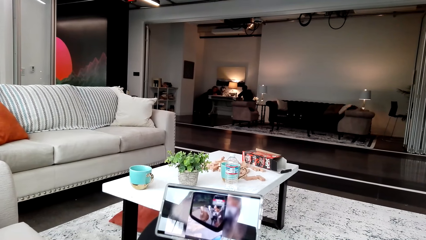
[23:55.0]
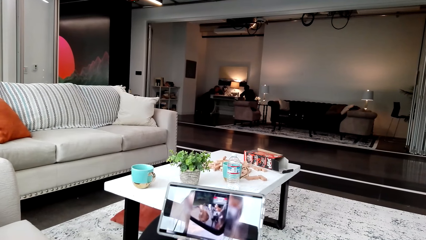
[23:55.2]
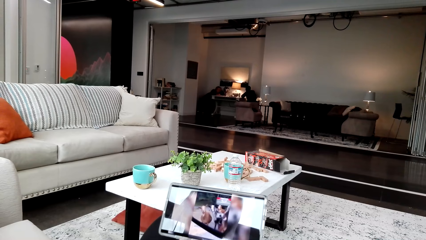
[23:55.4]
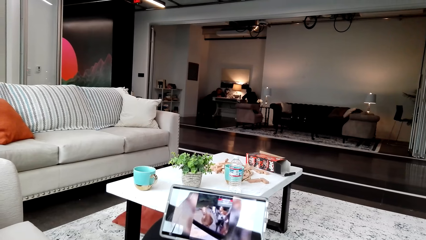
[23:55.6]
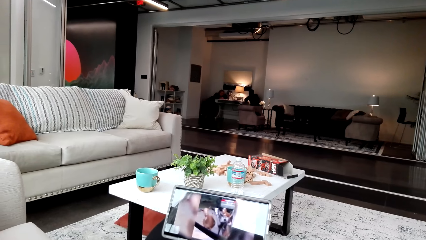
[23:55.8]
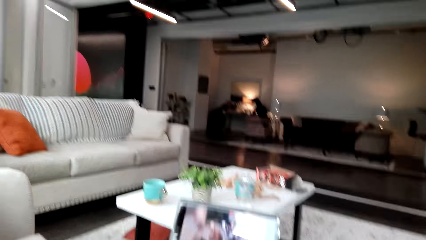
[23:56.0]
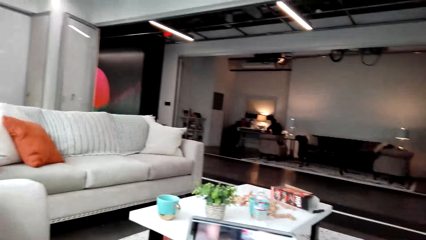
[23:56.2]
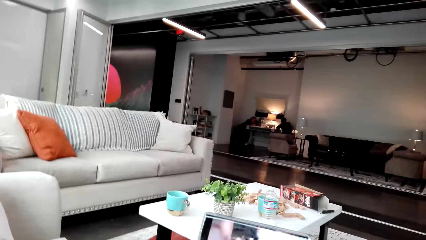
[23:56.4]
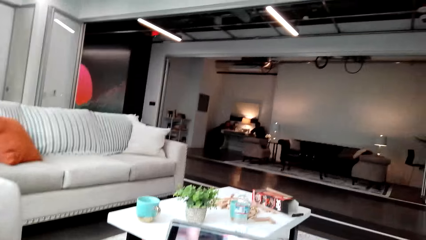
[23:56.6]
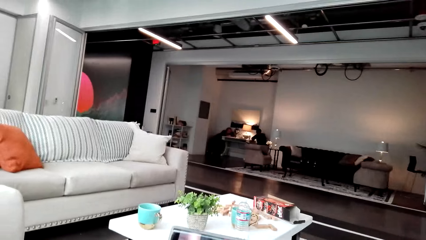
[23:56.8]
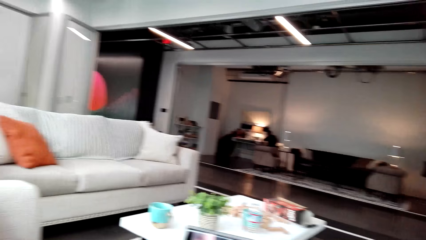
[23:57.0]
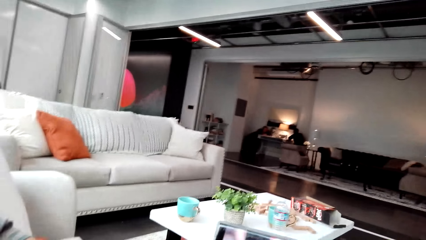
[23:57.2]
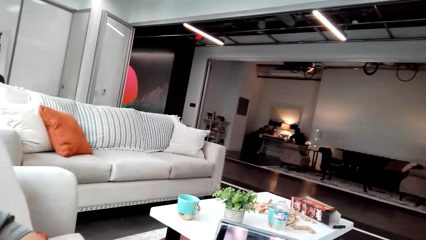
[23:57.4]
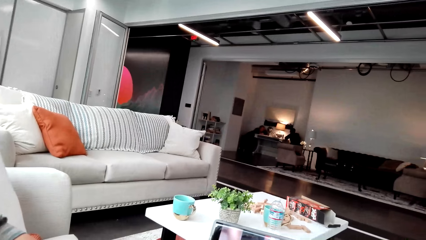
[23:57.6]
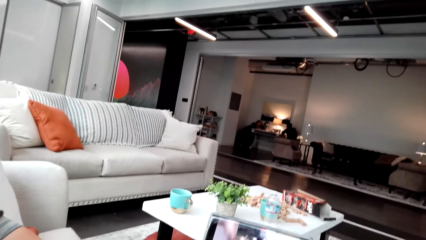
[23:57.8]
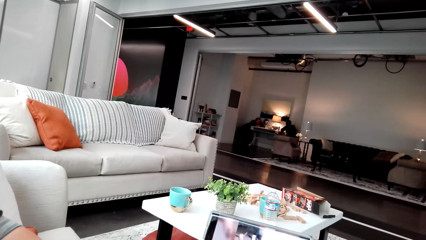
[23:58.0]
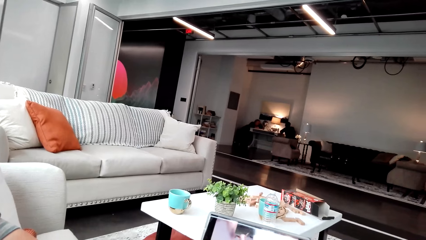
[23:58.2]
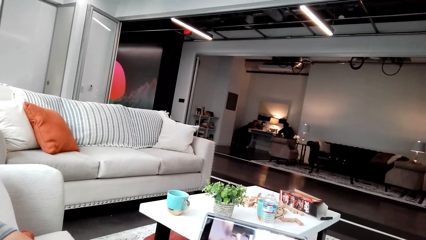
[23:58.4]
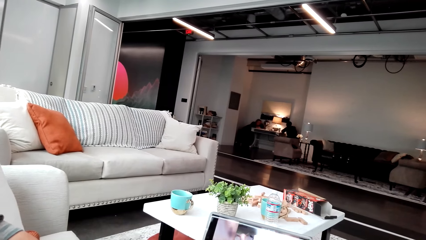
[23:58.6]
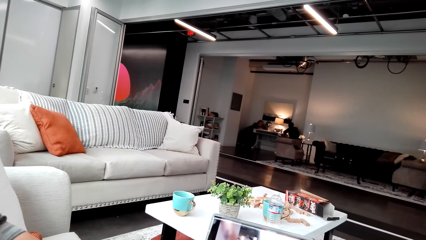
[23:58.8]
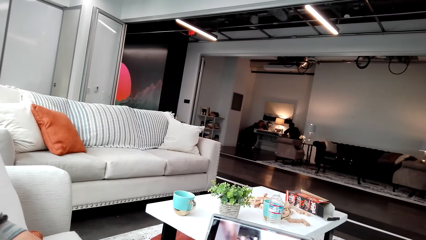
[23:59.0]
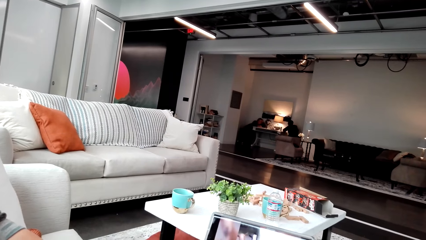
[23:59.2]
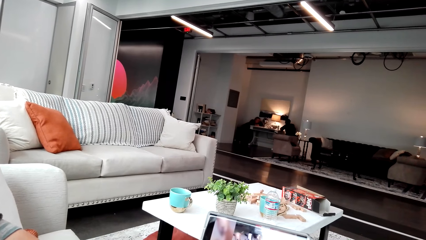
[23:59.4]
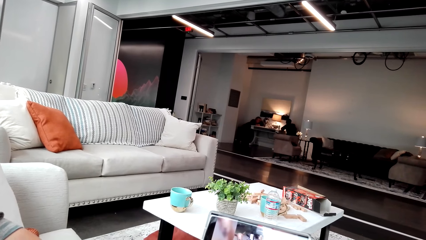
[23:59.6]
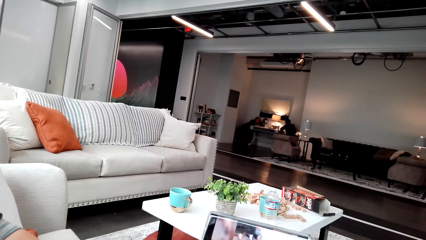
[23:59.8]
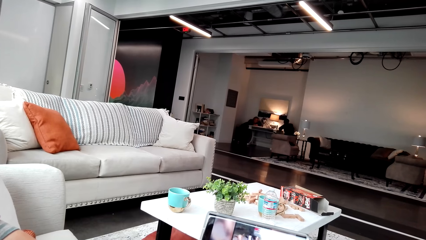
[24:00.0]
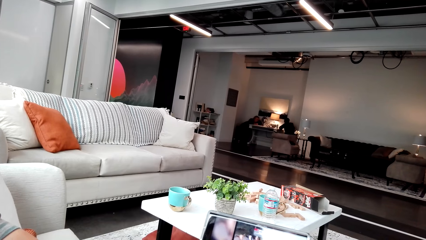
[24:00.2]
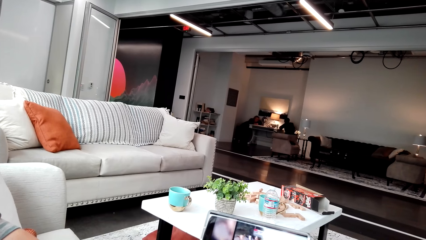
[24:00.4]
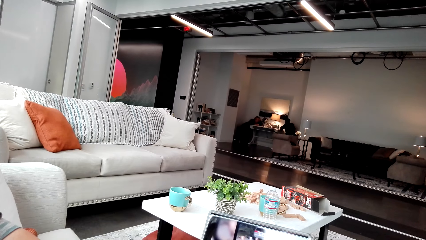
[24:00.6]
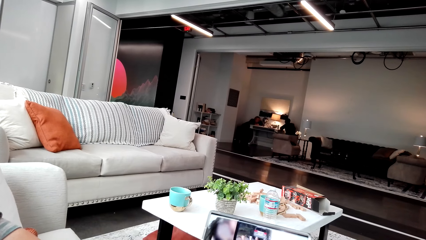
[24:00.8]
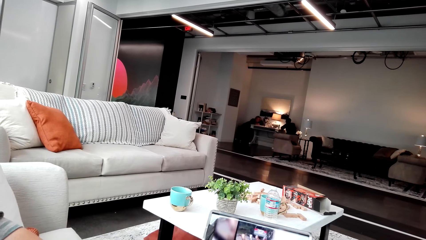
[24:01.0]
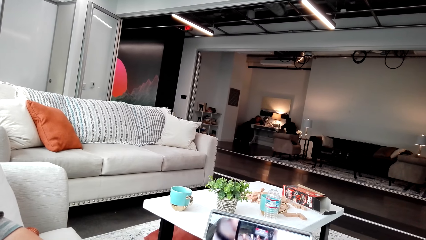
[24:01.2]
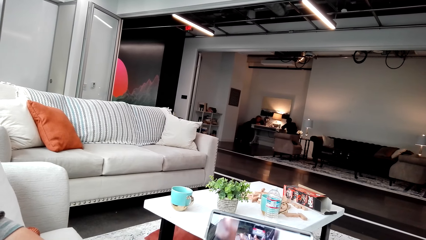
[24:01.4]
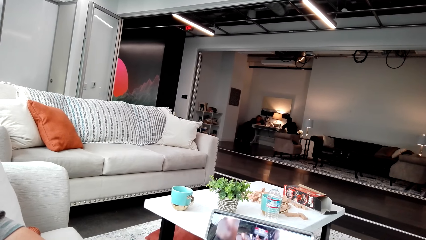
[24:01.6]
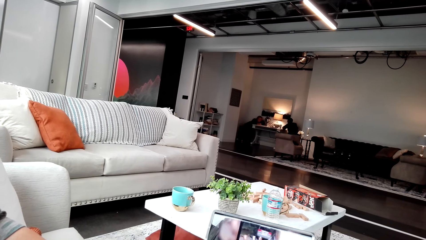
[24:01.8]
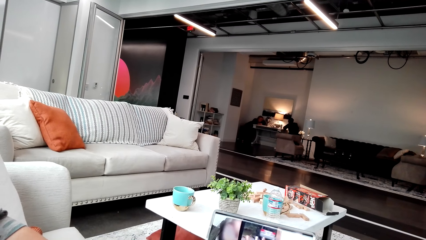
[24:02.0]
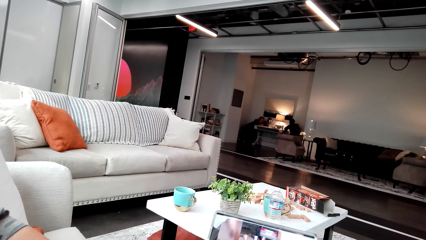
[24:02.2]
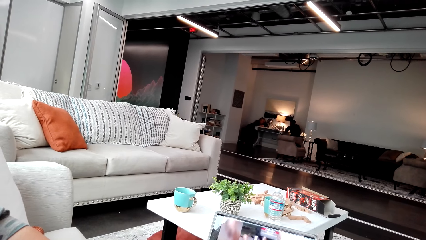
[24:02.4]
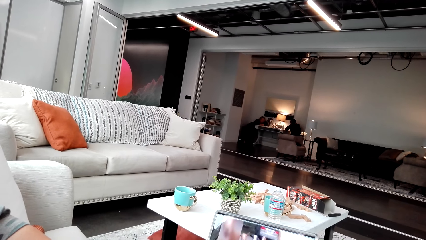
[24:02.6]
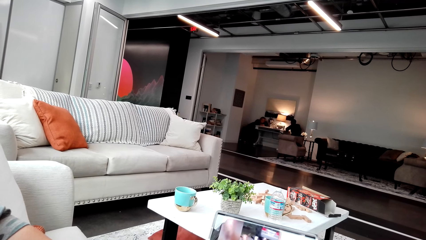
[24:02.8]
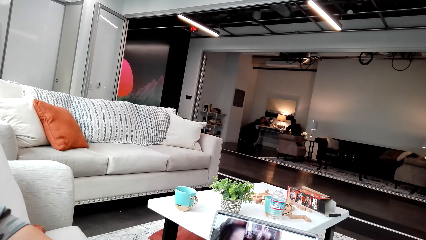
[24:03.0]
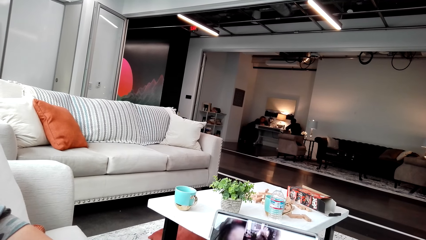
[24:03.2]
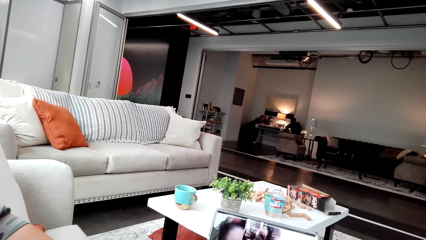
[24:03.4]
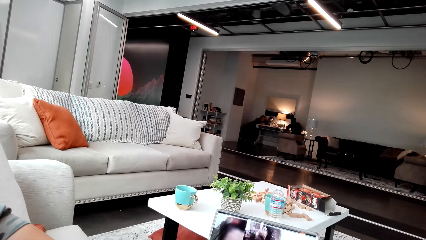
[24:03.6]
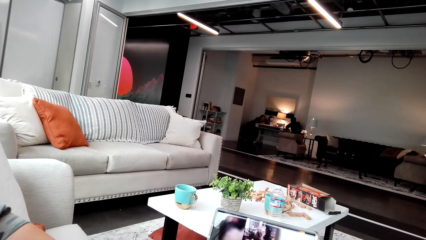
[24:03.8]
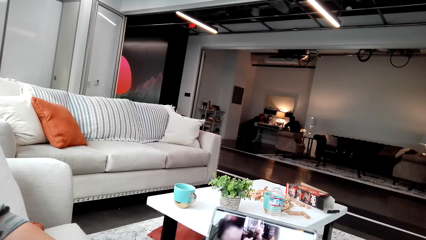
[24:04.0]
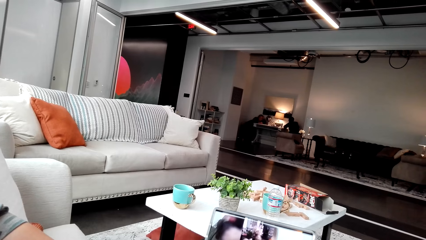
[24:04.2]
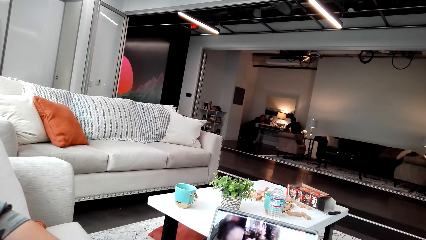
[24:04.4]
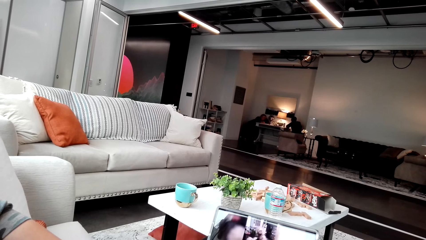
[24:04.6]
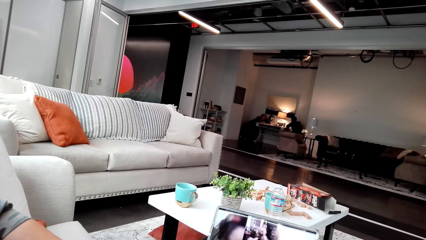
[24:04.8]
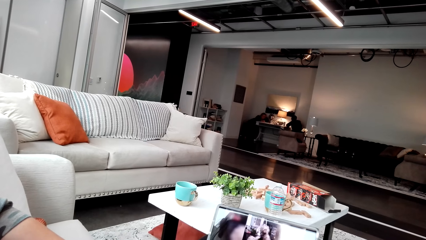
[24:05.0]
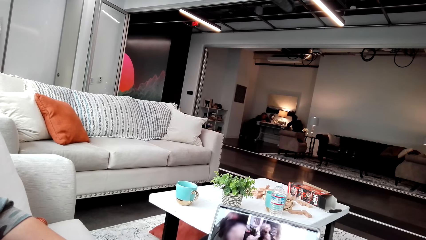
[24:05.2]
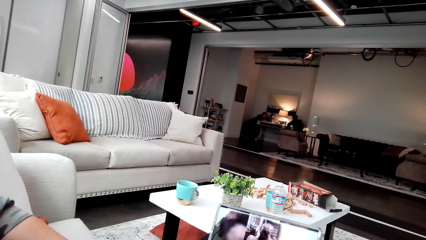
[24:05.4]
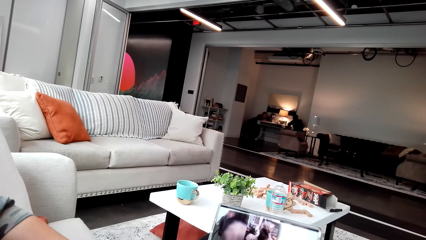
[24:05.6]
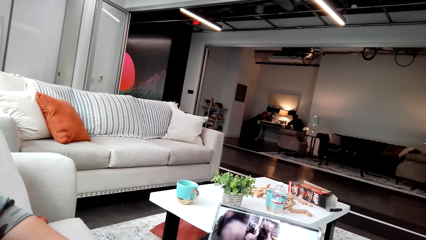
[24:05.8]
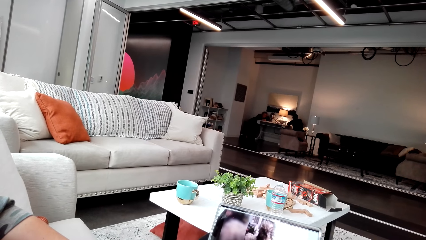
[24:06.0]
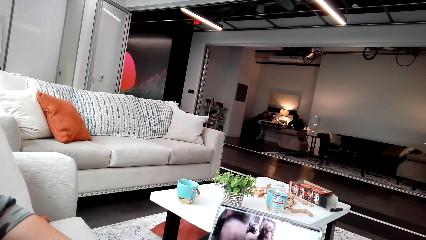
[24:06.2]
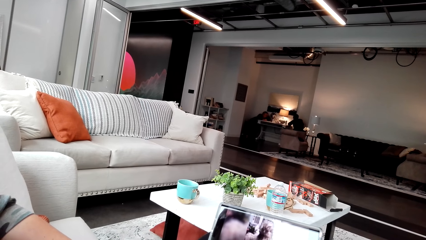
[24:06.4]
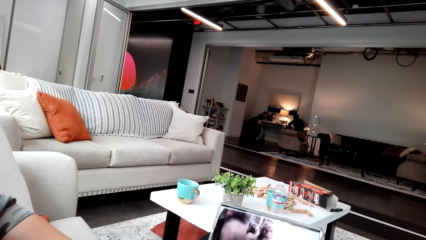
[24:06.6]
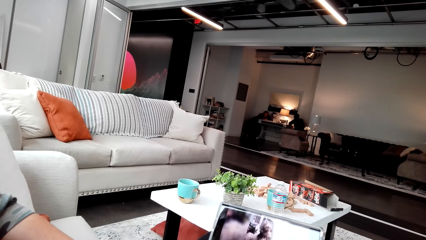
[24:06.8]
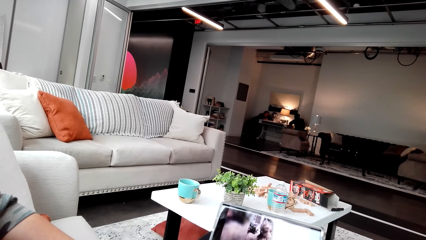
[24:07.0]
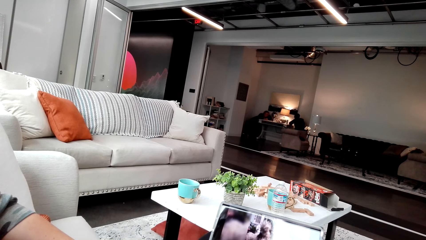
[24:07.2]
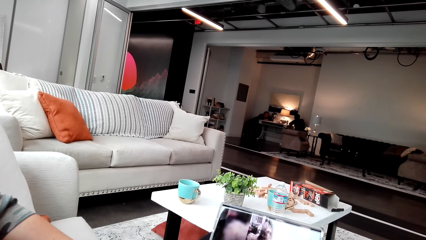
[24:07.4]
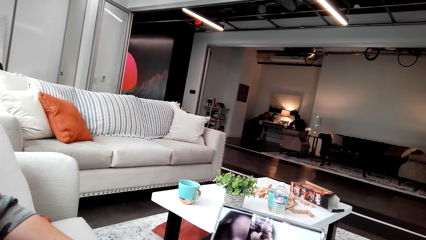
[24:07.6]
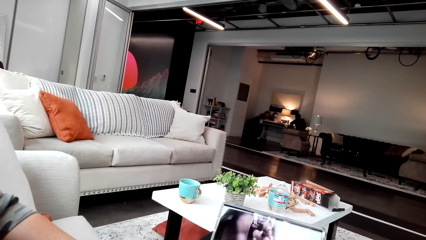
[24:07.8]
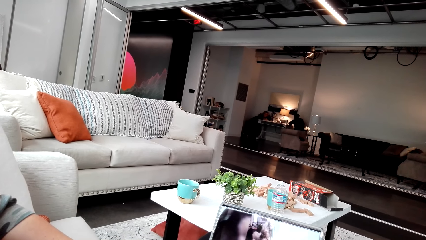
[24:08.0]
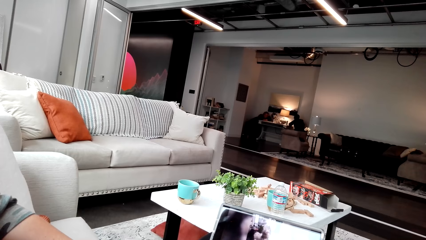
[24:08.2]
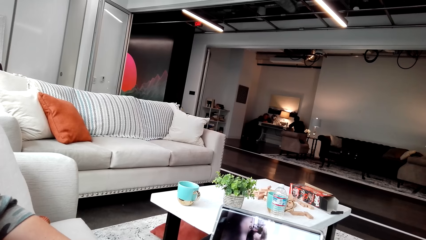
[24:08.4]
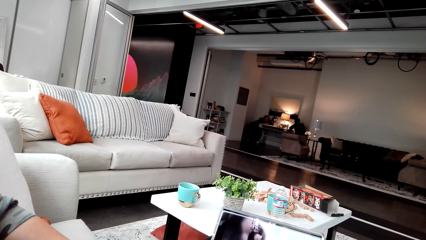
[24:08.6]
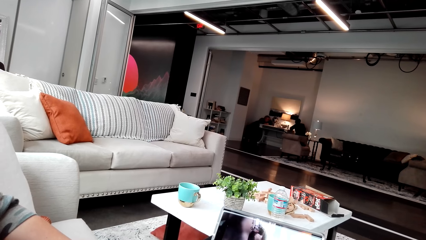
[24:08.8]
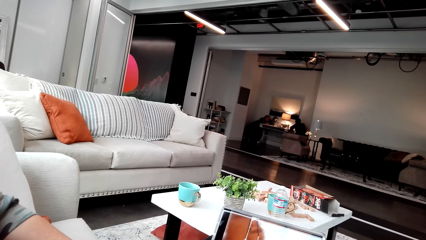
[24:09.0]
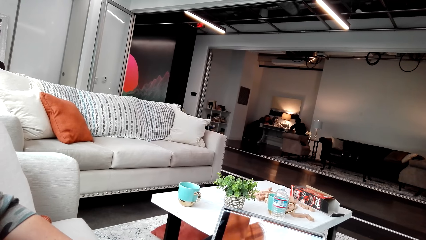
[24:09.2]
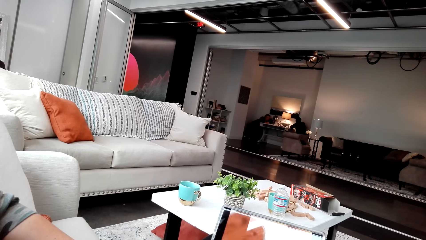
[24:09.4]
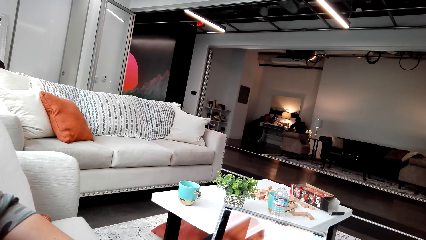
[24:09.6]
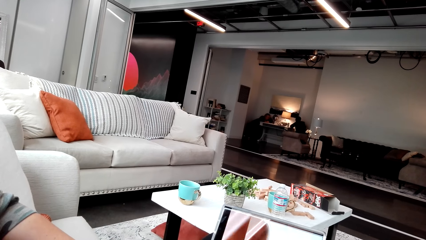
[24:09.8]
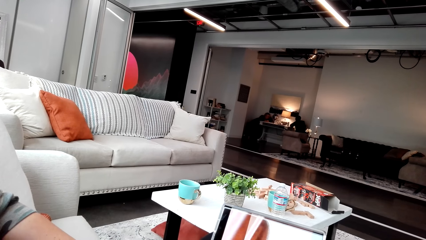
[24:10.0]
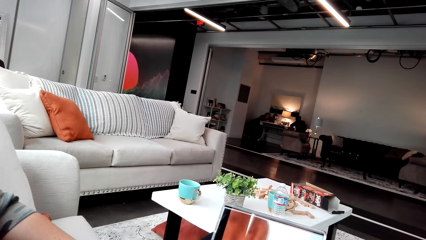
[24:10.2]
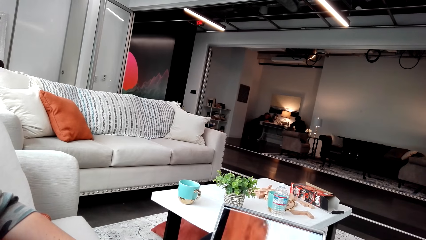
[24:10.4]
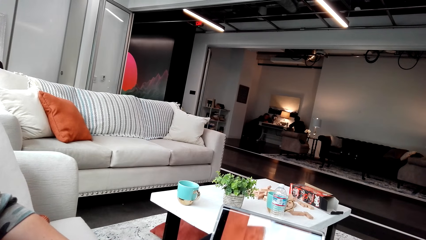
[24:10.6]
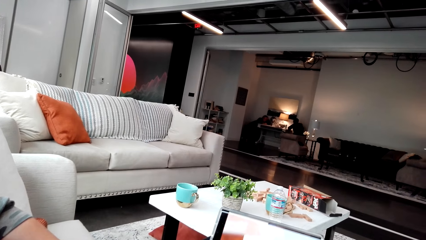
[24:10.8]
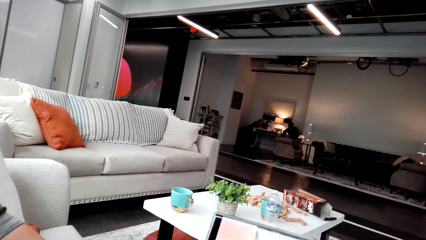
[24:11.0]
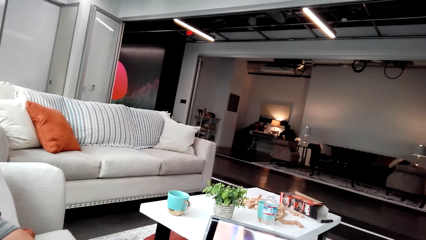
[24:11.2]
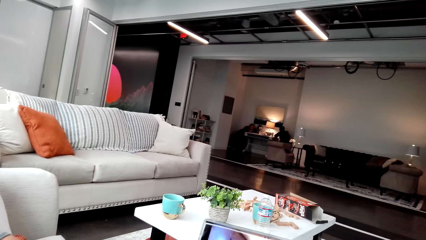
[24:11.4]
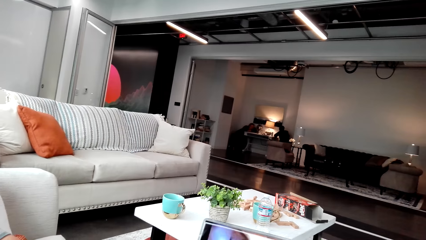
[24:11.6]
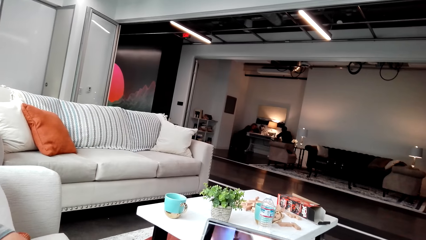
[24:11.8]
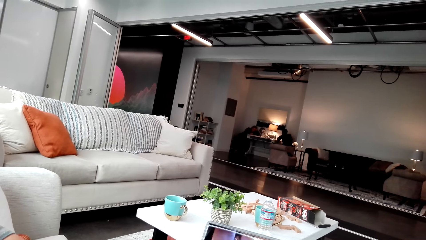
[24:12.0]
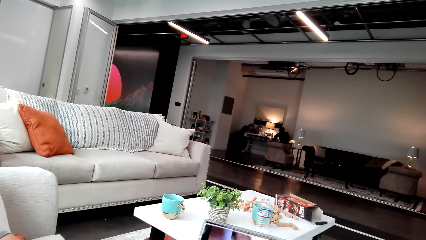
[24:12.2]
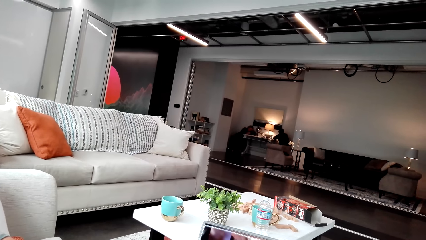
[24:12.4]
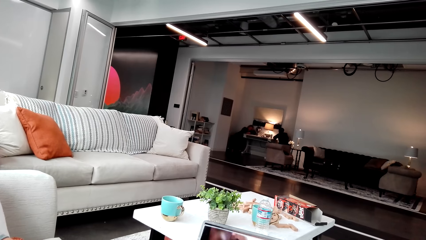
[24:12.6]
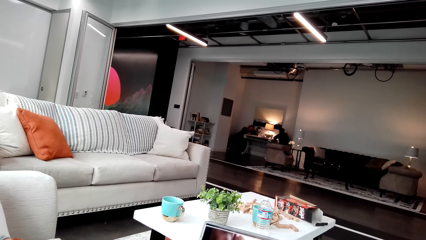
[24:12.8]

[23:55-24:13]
The camera wearer looks around. They watch the video.
